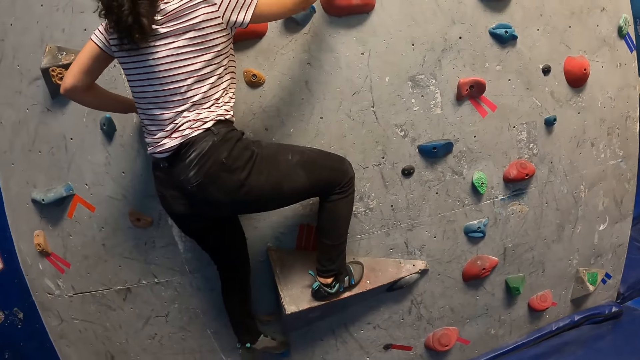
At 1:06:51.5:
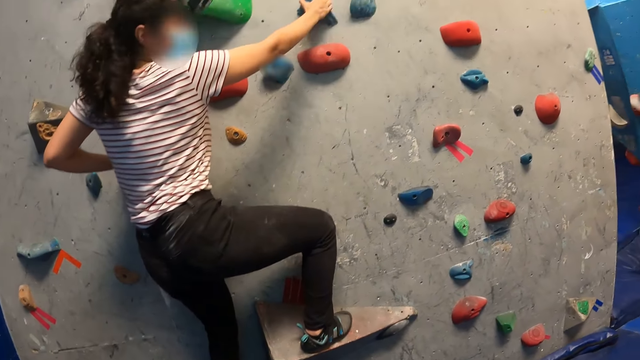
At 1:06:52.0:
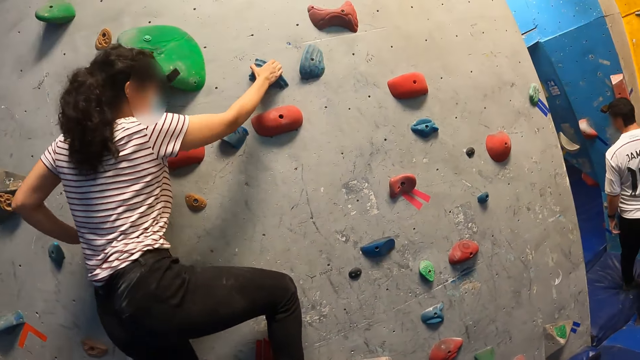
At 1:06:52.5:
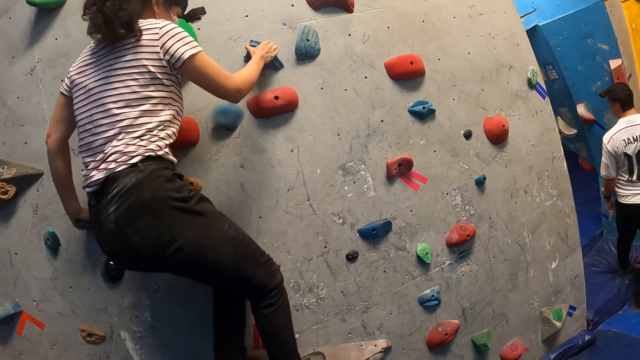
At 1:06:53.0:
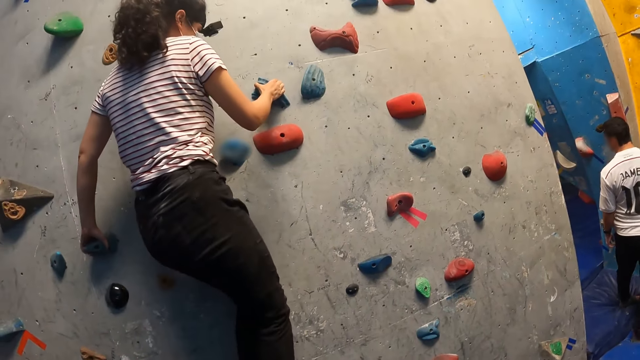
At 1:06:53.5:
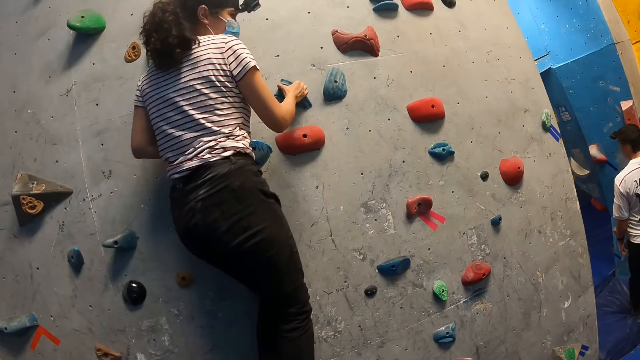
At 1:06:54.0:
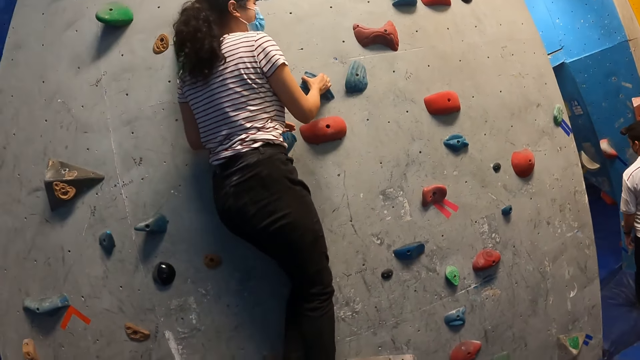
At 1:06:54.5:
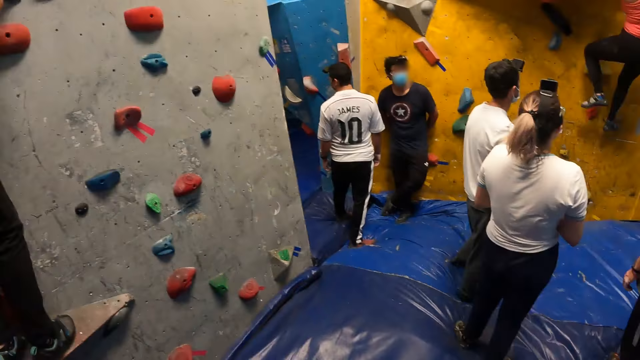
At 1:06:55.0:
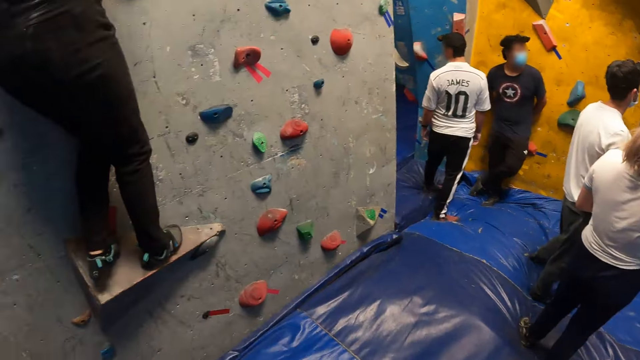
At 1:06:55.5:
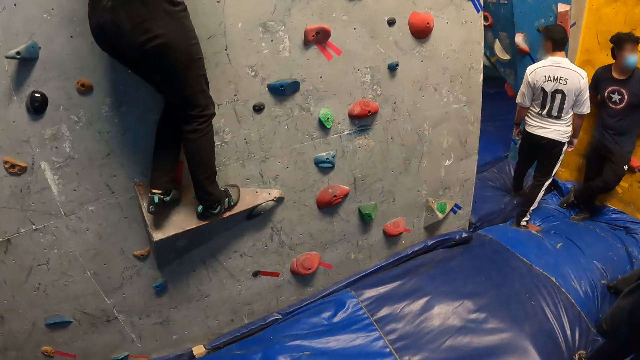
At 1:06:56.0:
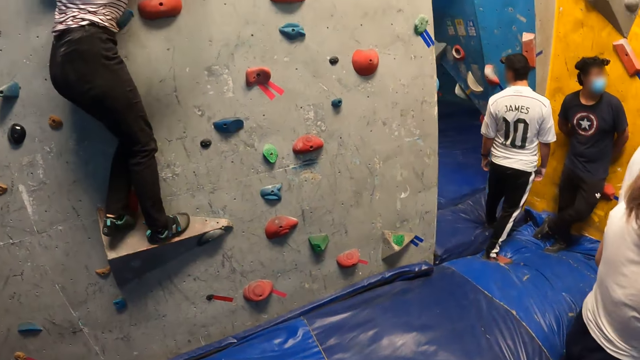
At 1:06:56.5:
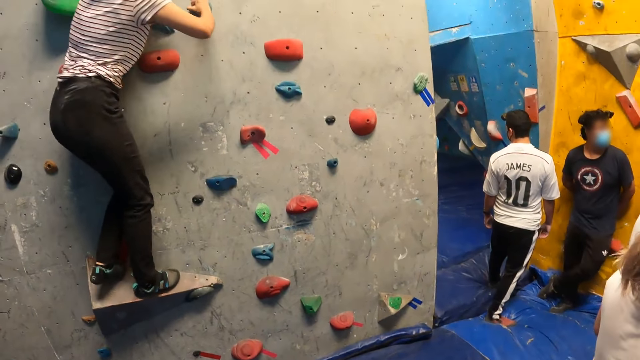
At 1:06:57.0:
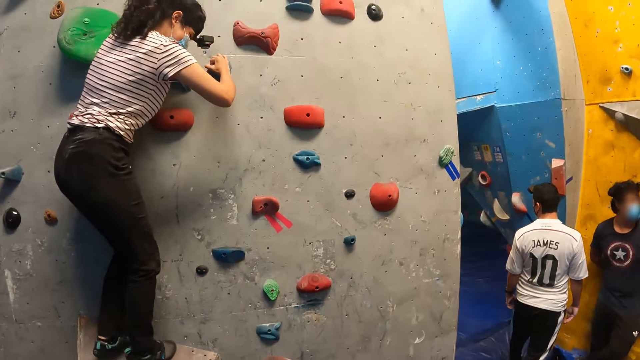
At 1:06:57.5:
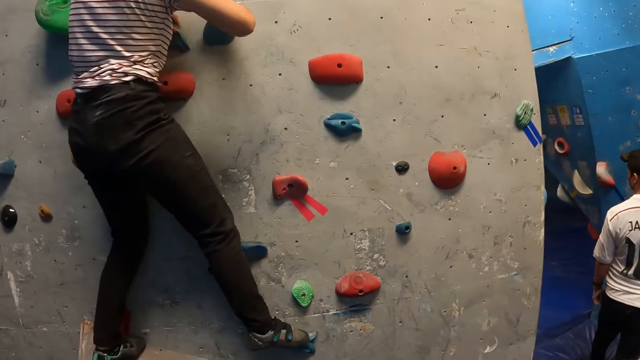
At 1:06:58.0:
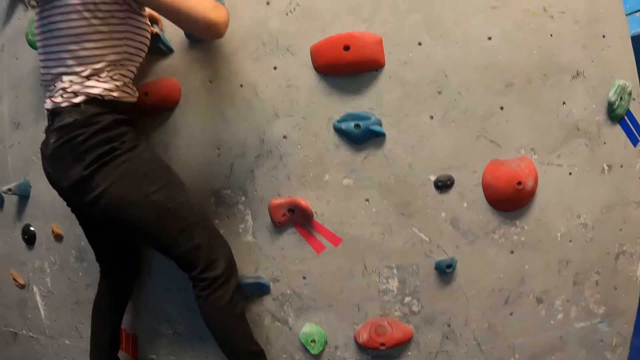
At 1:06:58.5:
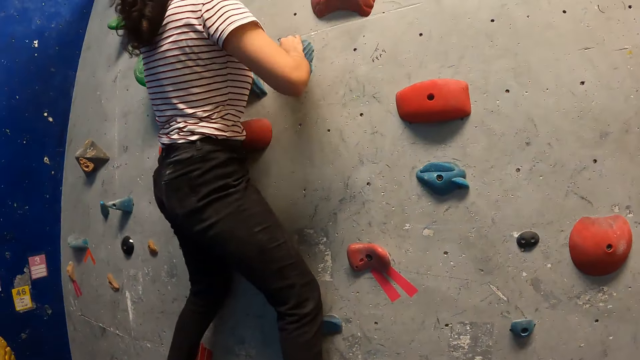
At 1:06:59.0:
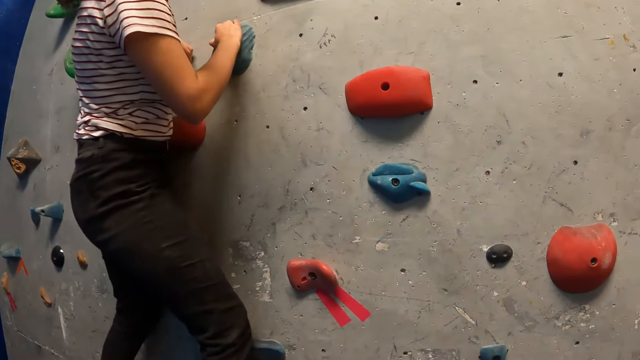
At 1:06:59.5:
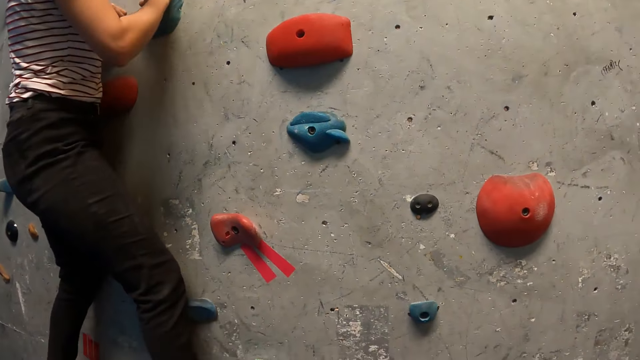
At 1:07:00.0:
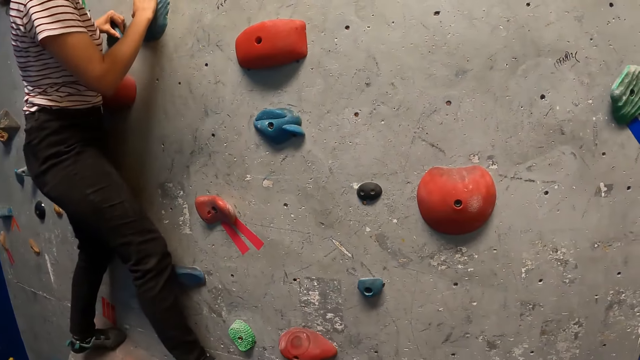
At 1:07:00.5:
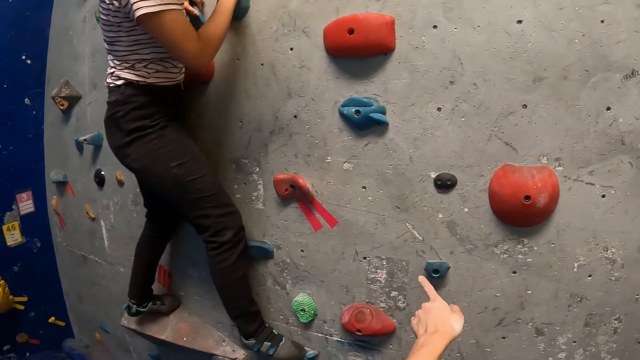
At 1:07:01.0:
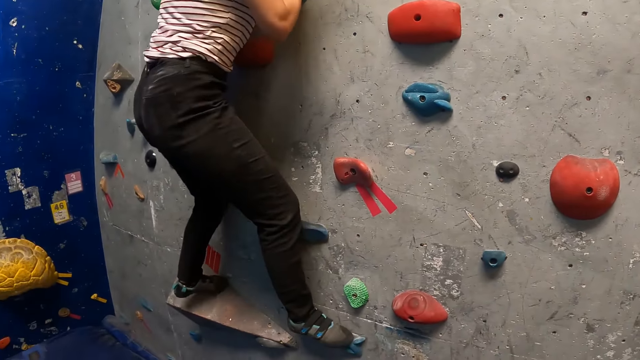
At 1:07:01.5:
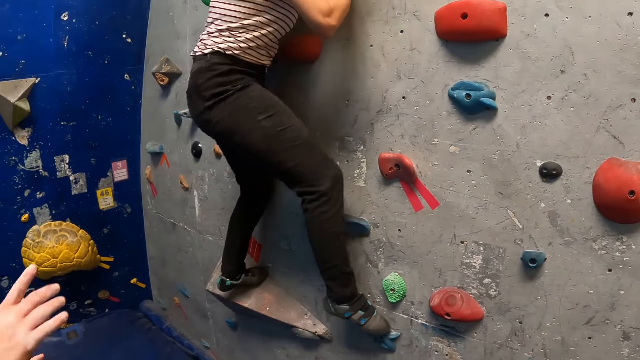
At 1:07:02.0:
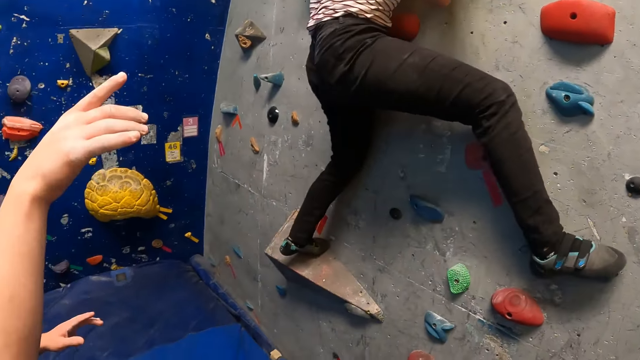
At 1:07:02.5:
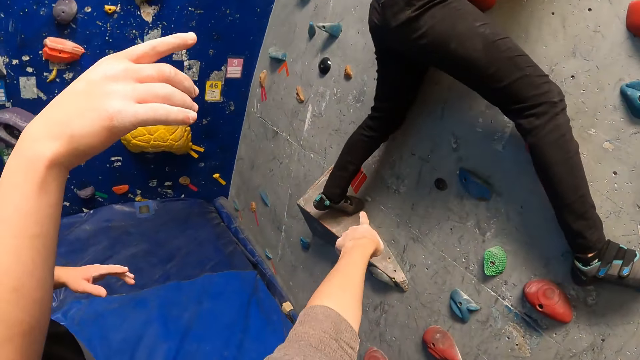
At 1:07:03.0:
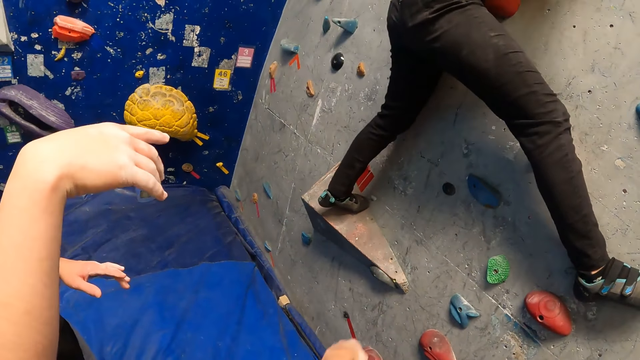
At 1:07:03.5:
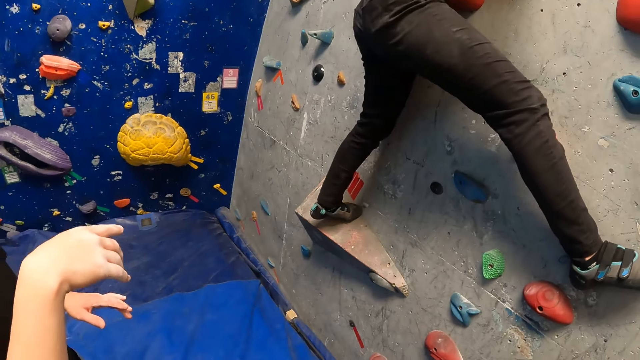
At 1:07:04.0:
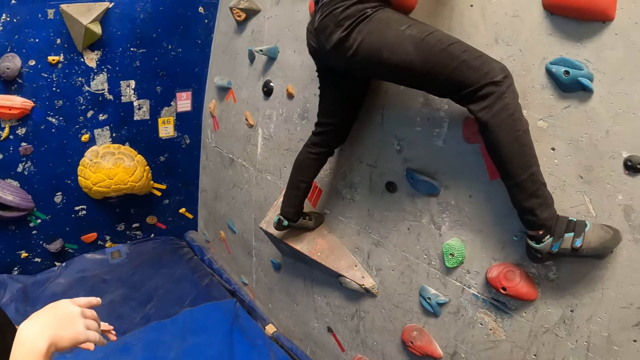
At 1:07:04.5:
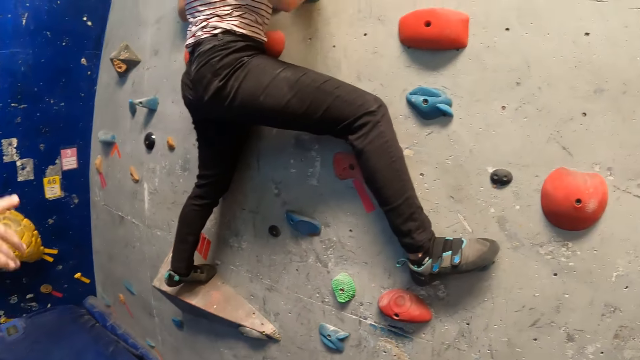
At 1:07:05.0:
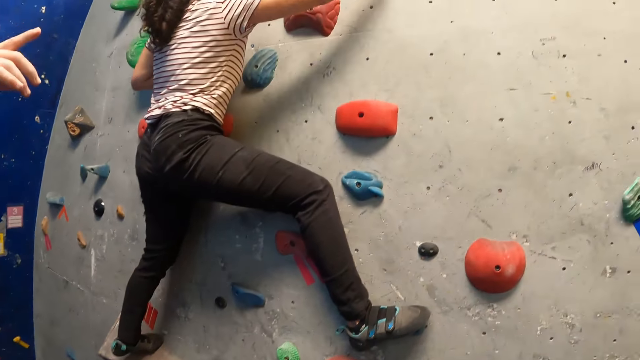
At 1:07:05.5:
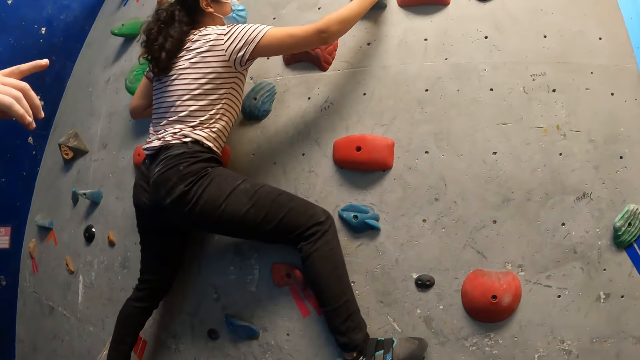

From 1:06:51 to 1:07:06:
The camera wearer looks around. A lady climbs the wall. A man points his right hand towards the bouldering wall. The camera wearer points his left hand towards the bouldering wall.

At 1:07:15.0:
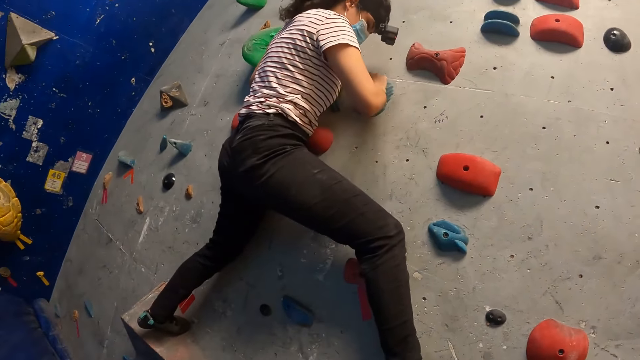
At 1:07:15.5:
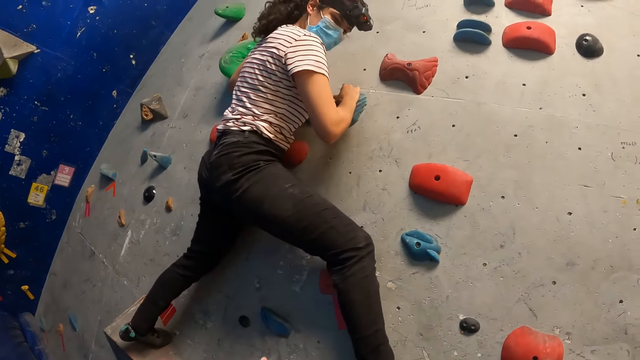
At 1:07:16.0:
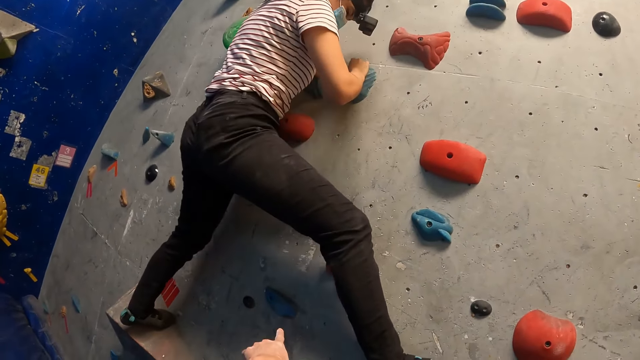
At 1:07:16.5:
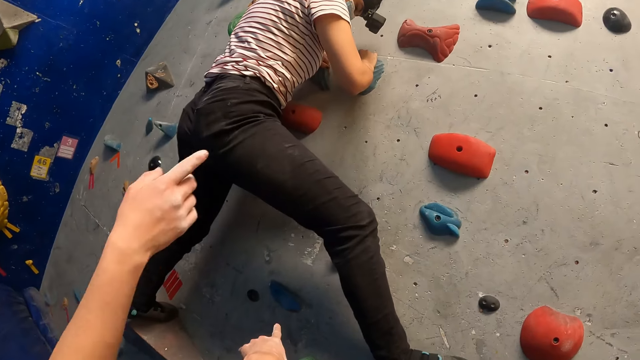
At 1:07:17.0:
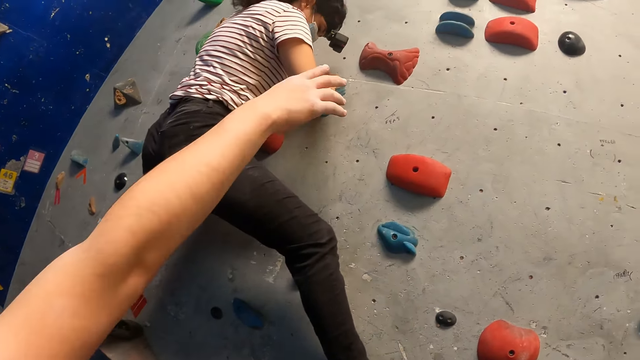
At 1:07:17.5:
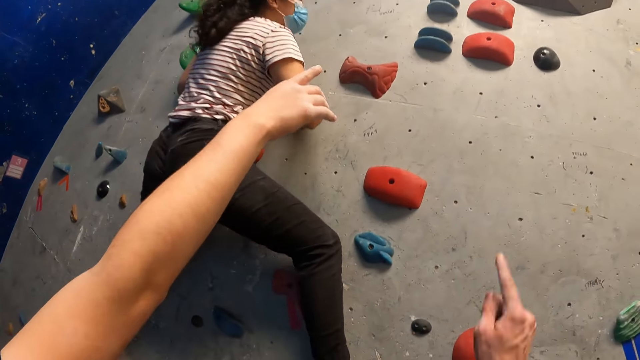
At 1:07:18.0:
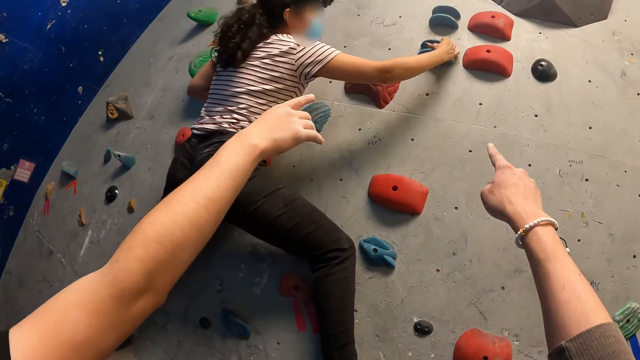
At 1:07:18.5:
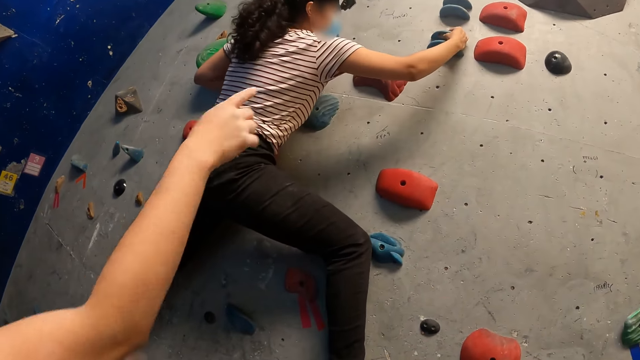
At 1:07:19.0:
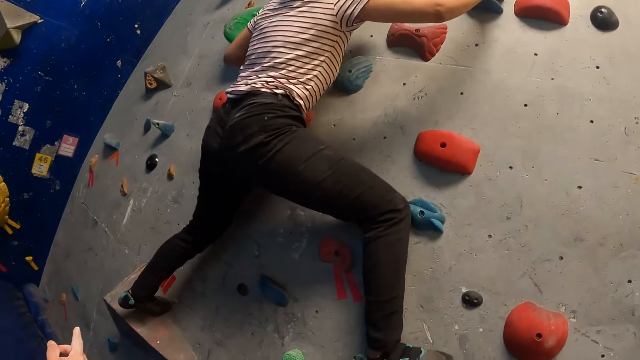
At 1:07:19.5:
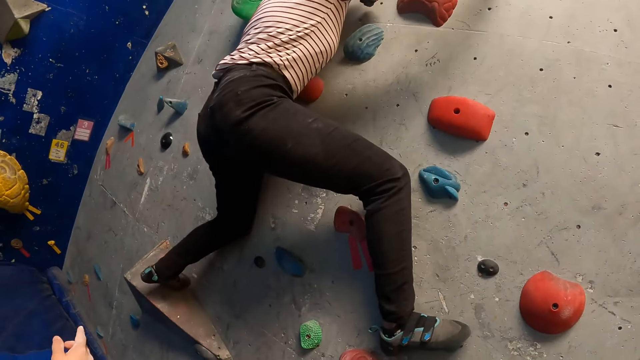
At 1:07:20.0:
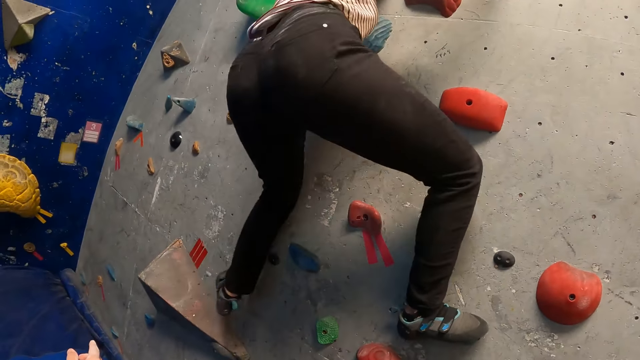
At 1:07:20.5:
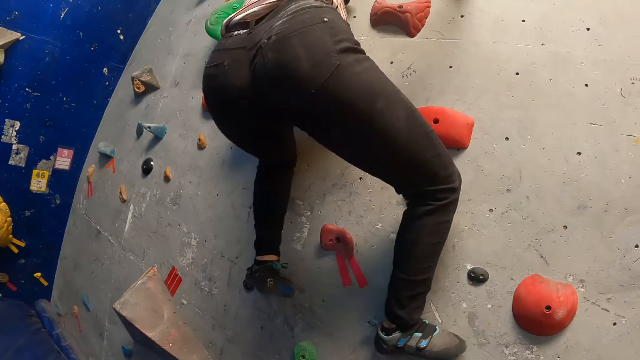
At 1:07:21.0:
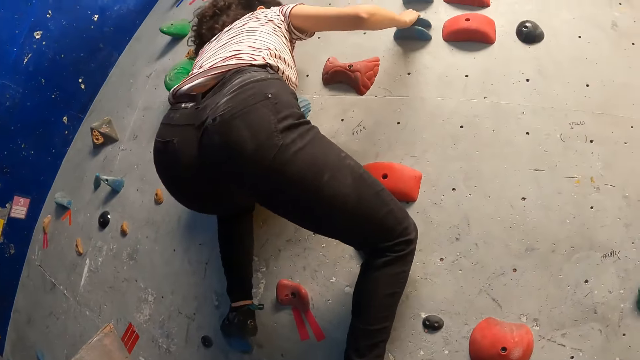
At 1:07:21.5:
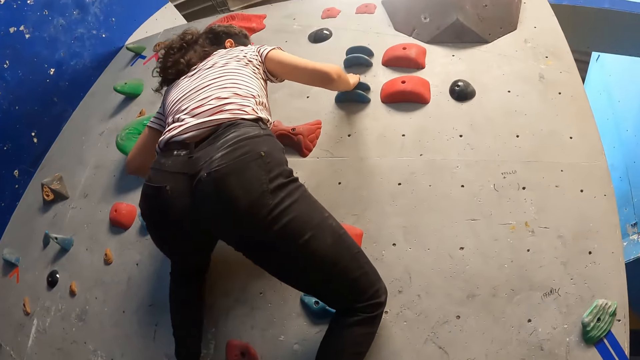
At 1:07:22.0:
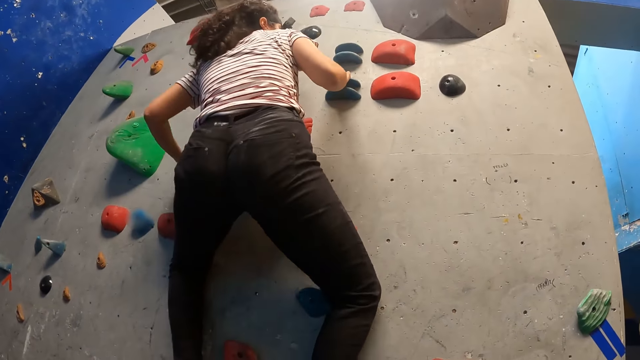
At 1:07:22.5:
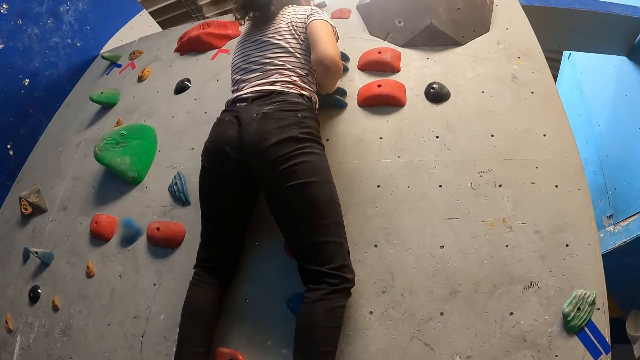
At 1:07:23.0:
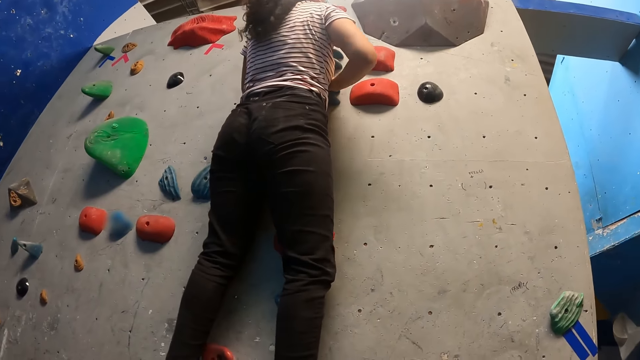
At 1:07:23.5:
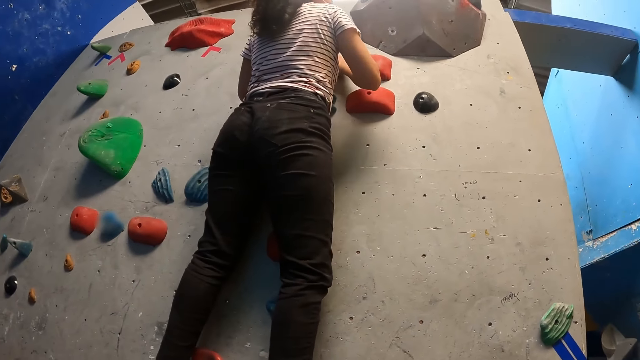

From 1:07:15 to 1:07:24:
A man points at the wall. The camera wearer points his right hand towards the bouldering wall.
